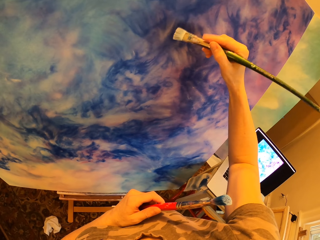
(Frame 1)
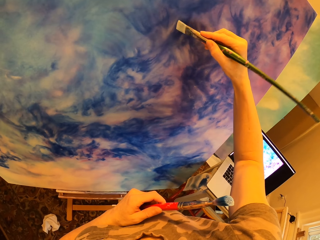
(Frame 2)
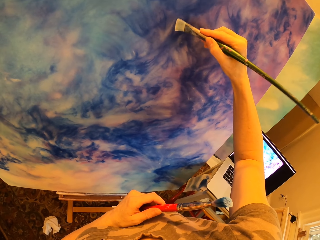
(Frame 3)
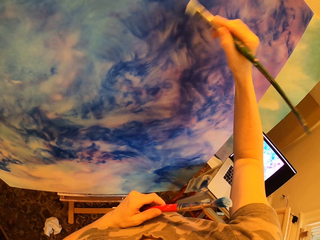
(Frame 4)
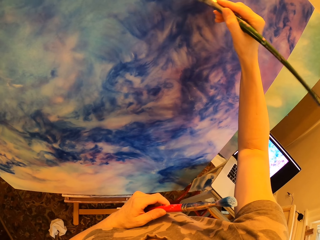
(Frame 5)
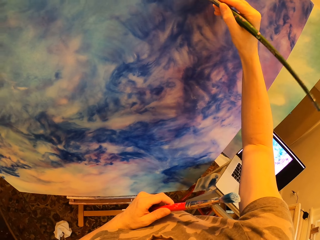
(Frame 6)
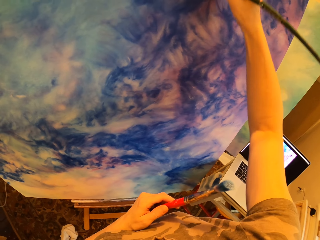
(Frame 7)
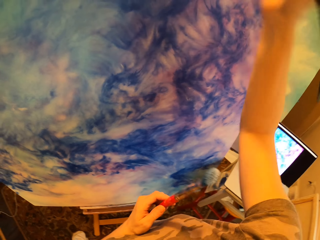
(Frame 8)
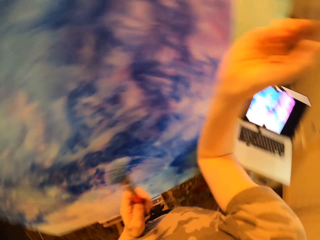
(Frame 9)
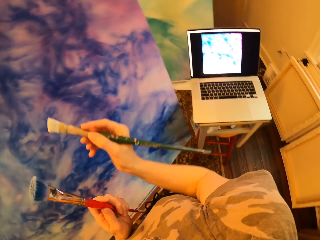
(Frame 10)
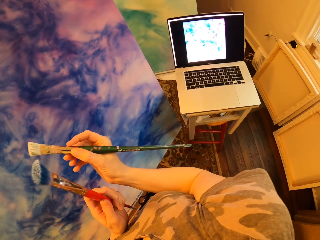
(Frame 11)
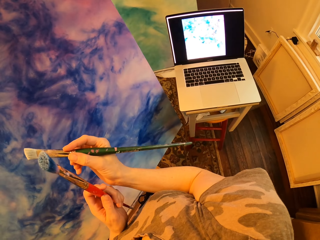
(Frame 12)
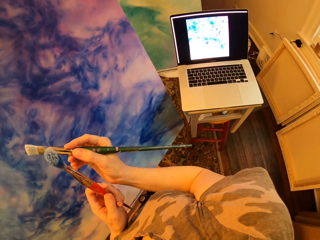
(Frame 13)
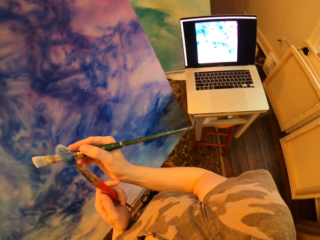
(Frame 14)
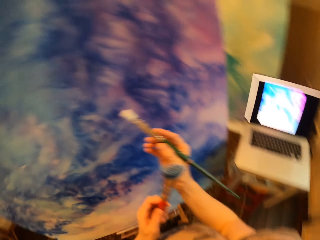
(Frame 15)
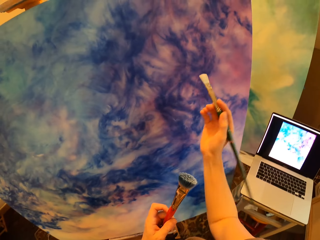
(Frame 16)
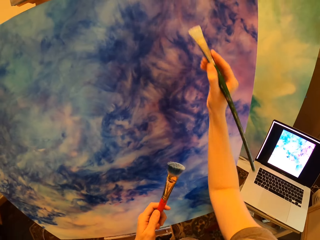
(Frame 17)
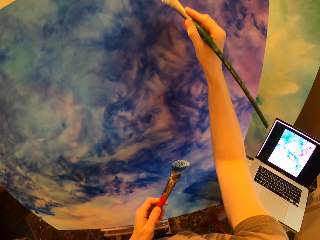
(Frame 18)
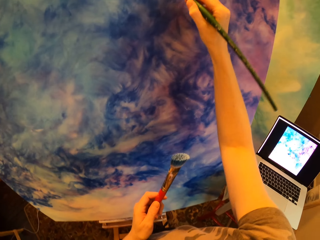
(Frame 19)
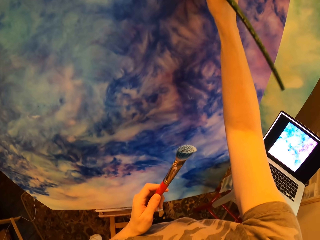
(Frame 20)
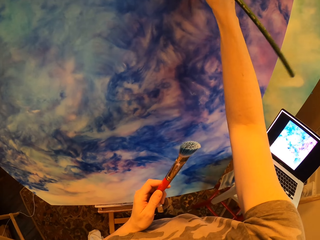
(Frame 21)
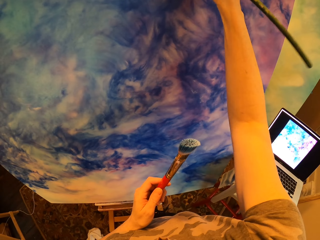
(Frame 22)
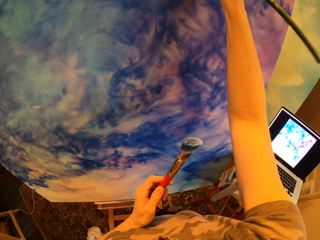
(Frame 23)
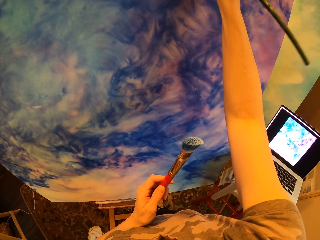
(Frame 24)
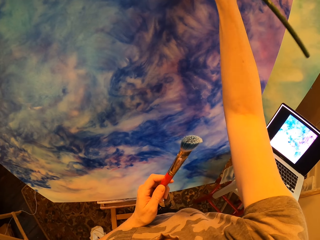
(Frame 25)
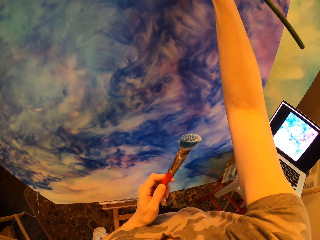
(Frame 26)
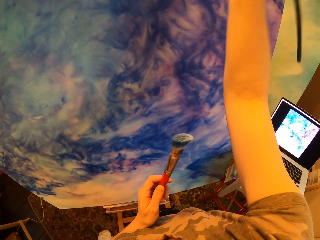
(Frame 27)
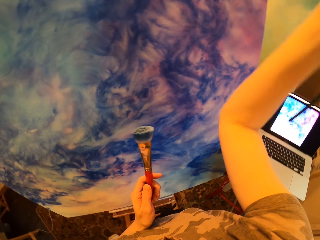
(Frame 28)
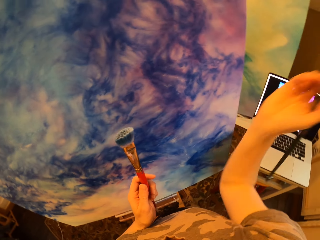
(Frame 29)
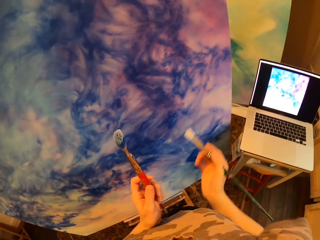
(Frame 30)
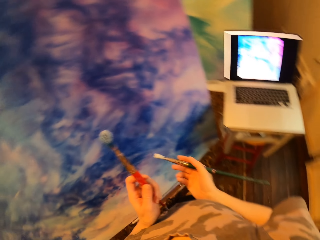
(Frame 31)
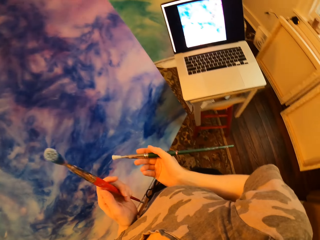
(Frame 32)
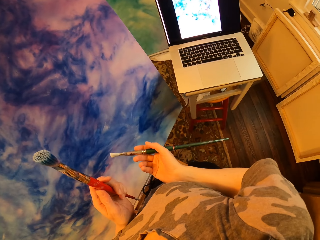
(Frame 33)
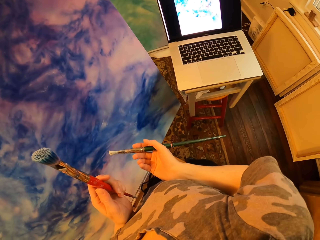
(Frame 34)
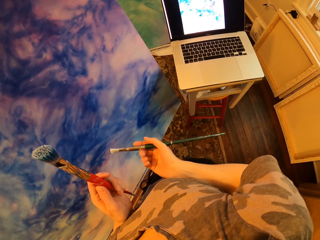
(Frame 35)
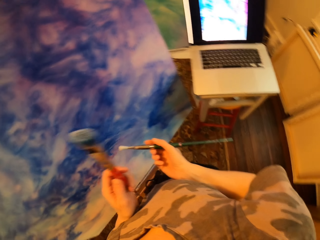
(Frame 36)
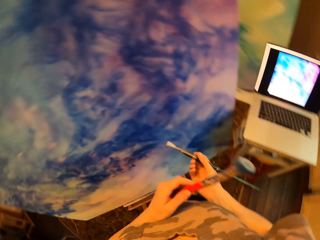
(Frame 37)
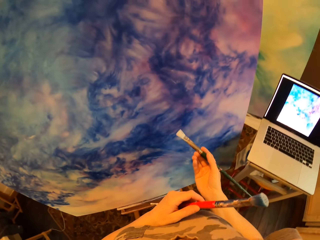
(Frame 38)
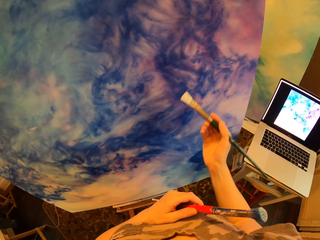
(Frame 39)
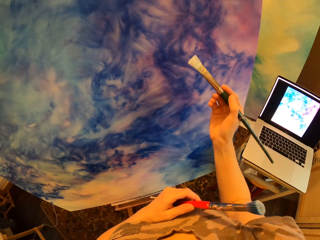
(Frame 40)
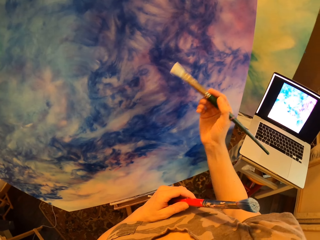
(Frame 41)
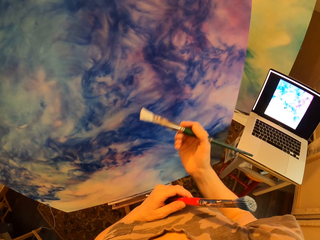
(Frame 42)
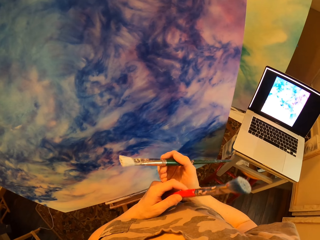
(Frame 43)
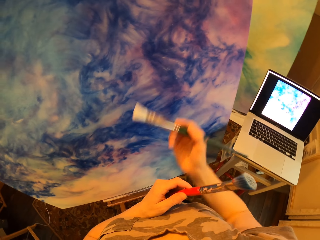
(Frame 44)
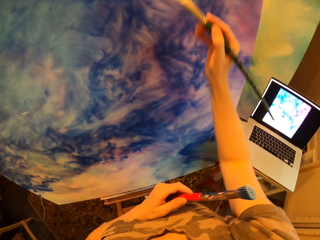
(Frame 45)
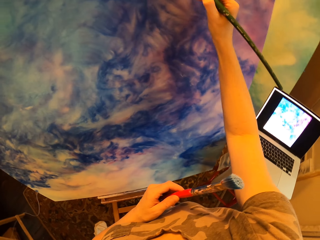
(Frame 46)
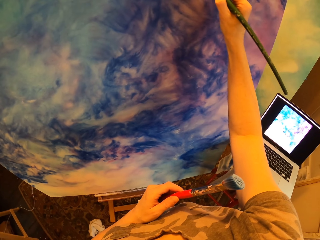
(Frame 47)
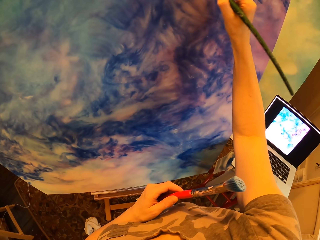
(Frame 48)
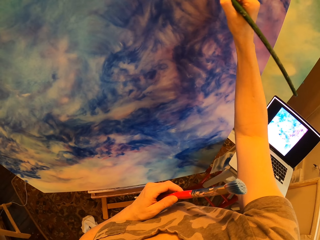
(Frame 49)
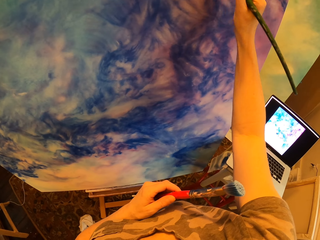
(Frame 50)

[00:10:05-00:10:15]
The camera wearer looks at the laptop. They hold the paintbrush. They look at the laptop.

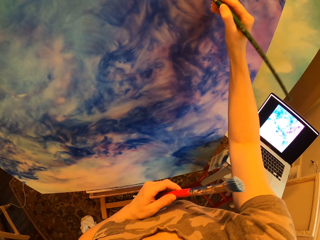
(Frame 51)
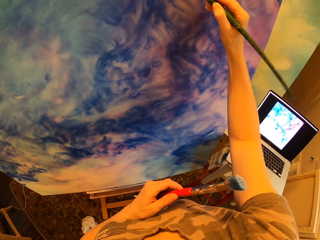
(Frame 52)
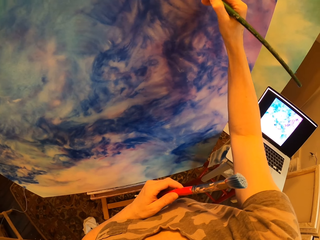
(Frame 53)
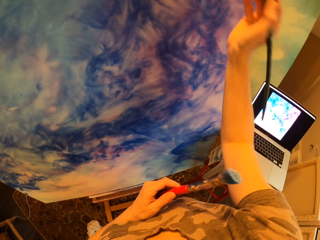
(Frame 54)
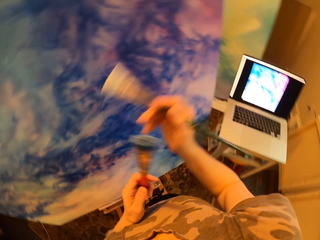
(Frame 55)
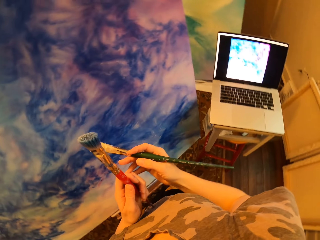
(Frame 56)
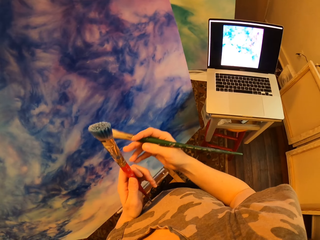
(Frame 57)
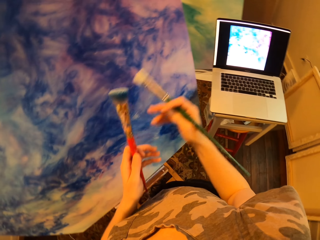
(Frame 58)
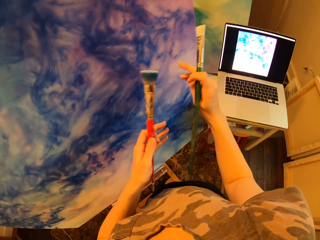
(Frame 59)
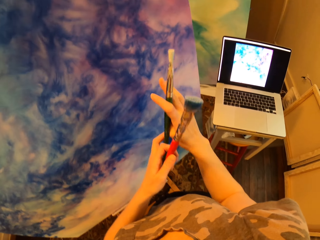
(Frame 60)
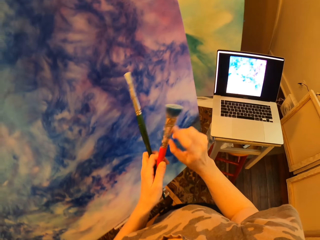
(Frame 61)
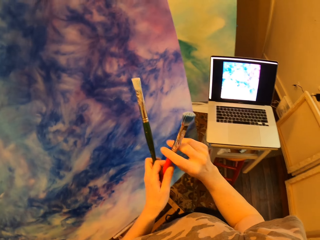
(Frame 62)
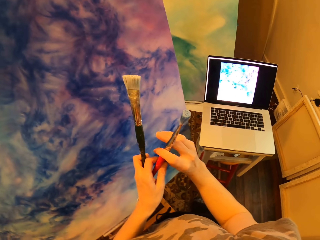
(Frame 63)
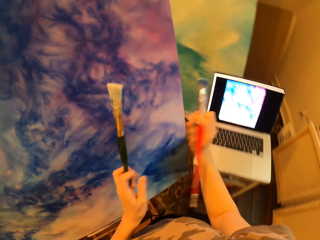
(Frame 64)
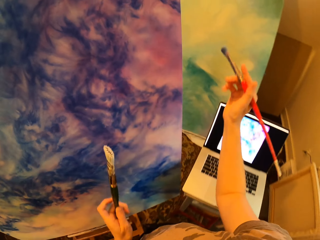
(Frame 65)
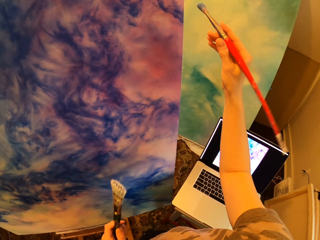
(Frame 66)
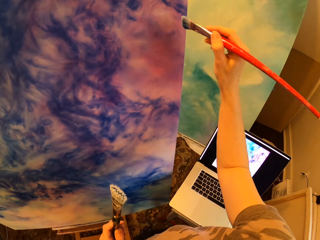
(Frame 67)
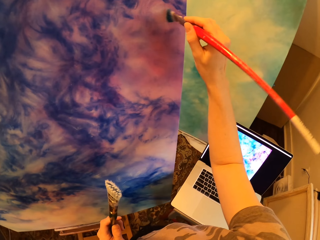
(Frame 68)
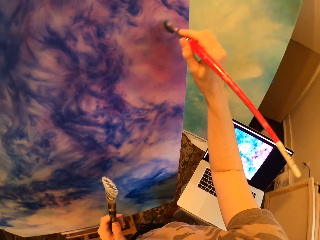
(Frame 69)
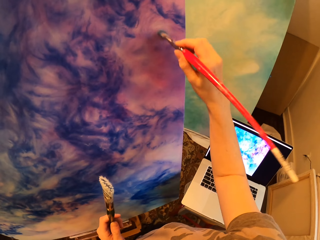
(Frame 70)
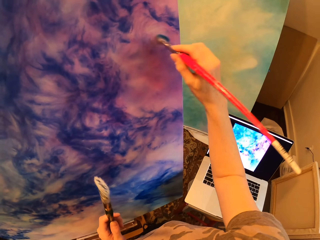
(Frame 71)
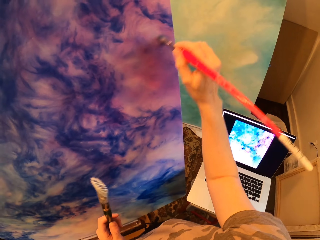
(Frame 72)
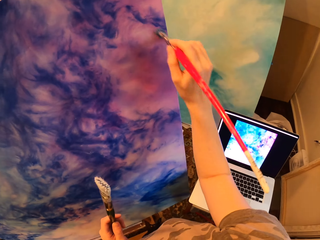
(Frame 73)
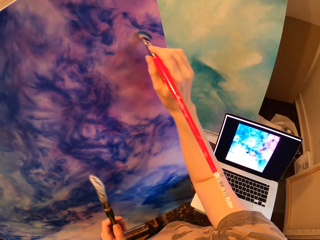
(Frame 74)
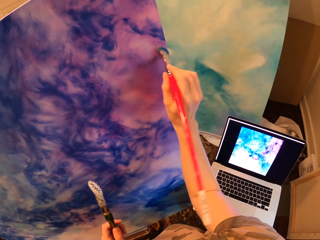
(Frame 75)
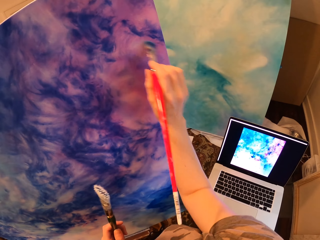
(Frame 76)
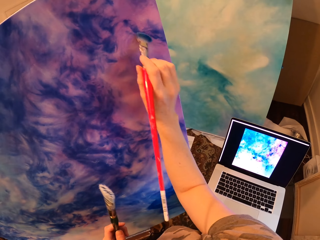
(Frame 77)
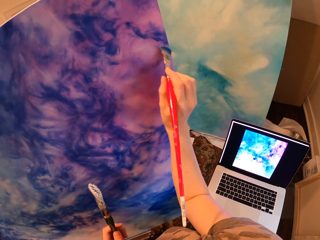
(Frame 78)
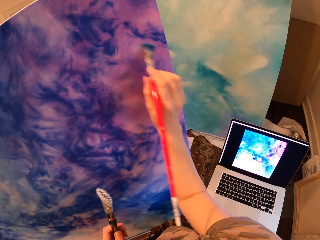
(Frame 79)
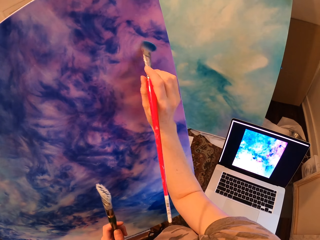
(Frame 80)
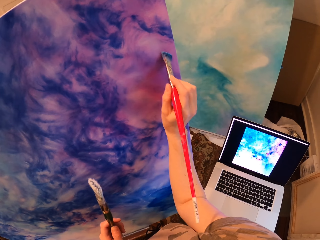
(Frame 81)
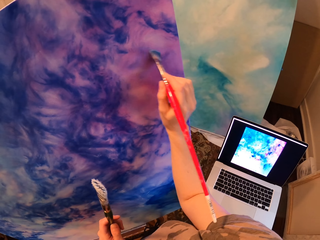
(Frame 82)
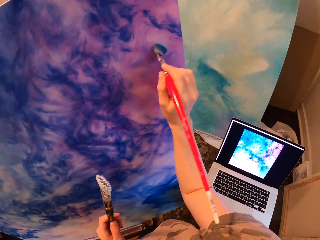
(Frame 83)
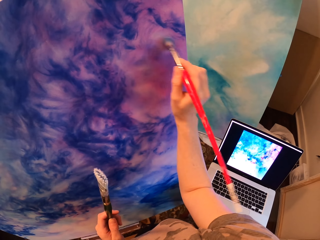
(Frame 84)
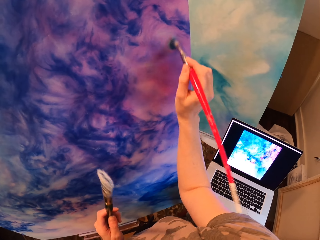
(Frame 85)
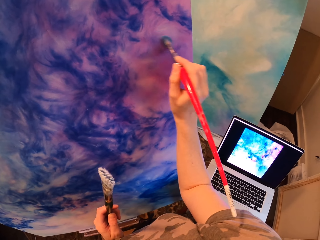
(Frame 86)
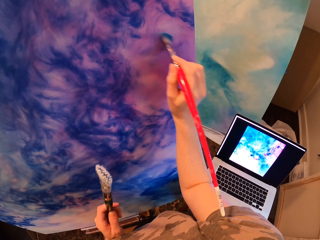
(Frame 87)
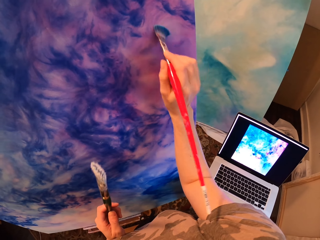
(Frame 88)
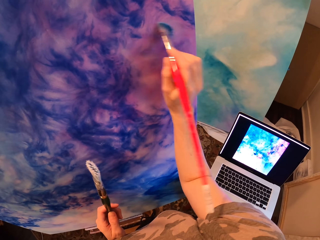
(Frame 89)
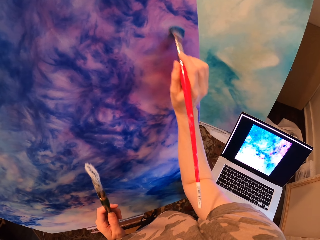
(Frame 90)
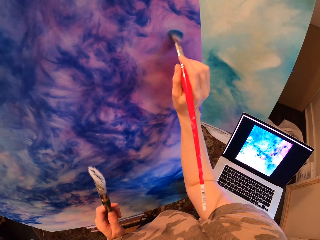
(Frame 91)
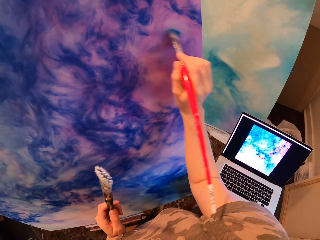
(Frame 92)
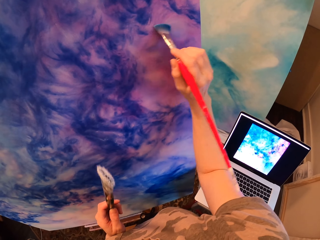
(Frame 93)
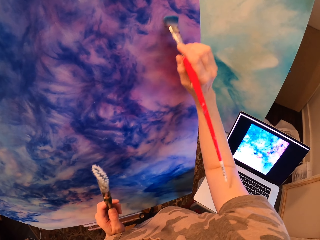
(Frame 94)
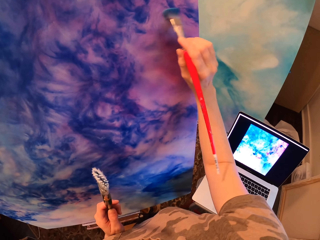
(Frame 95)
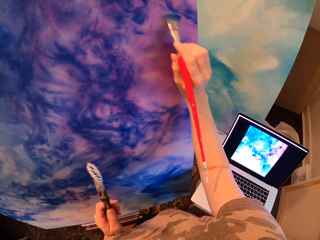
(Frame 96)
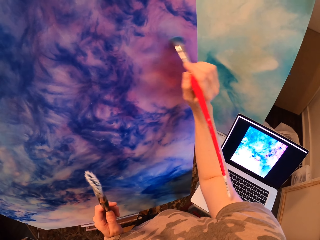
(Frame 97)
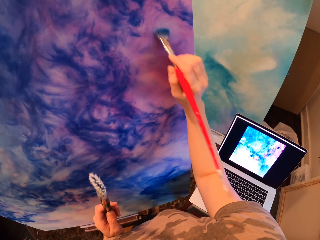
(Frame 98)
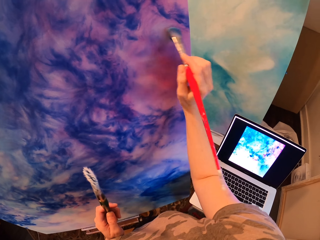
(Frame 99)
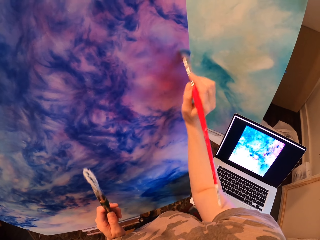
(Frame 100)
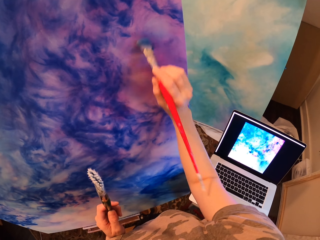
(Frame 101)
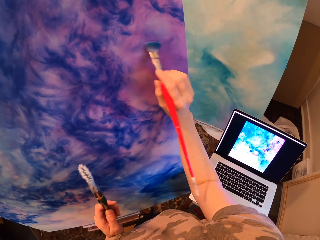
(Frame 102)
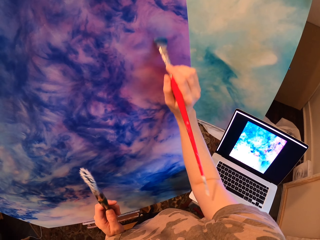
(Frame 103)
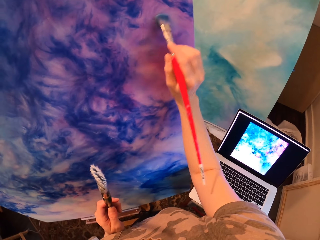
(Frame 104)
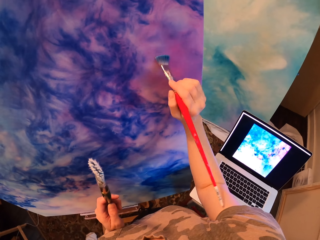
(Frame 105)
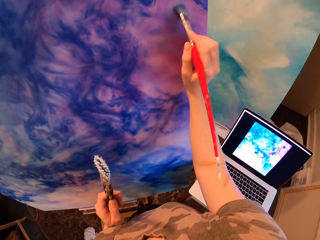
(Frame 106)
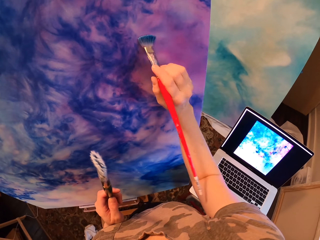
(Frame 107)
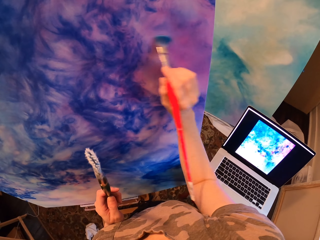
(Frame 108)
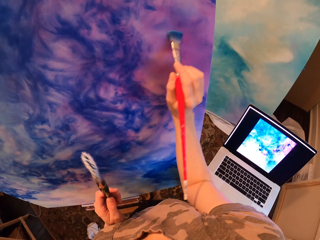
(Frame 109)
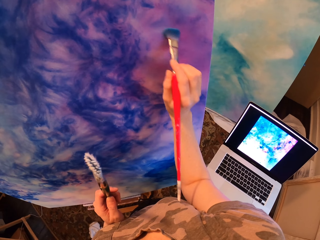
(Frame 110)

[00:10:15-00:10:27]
The camera wearer puts the brush on the right hand and puts the brush on the left hand. They change the paintbrush. They paint on the drawing paint.
